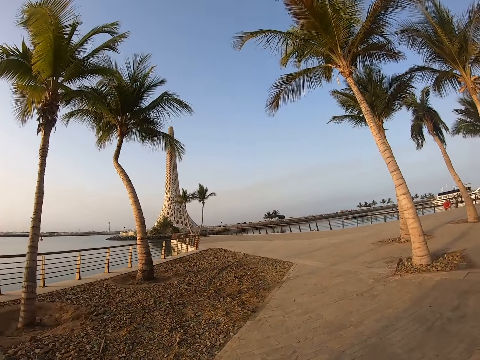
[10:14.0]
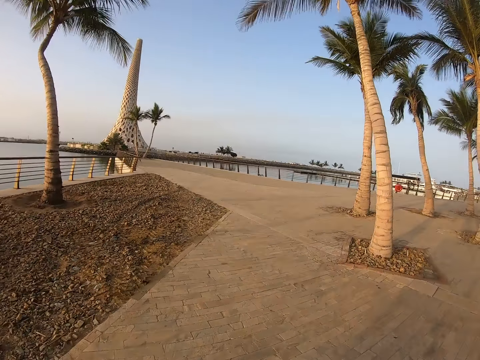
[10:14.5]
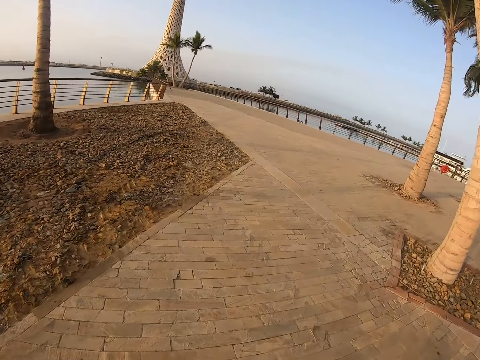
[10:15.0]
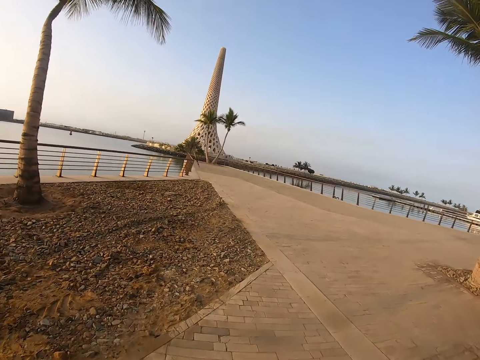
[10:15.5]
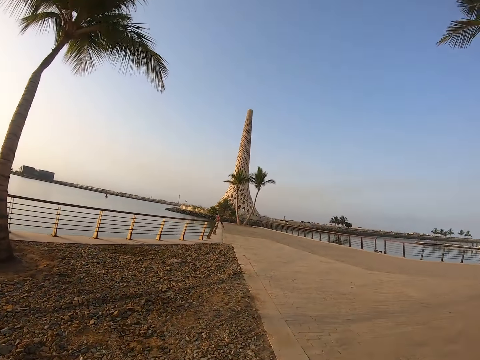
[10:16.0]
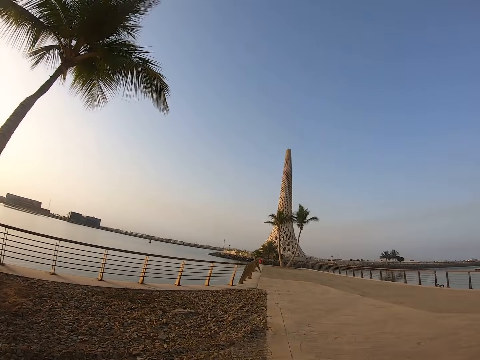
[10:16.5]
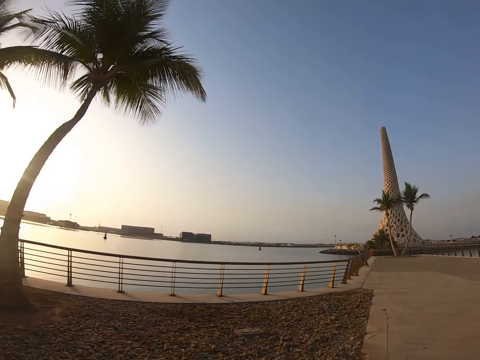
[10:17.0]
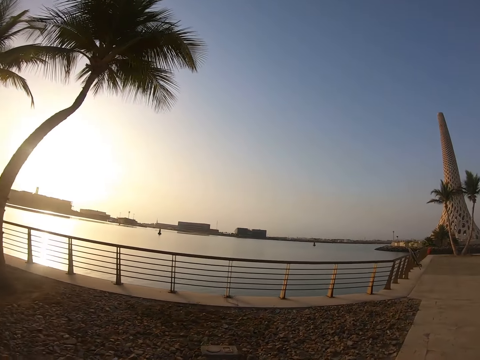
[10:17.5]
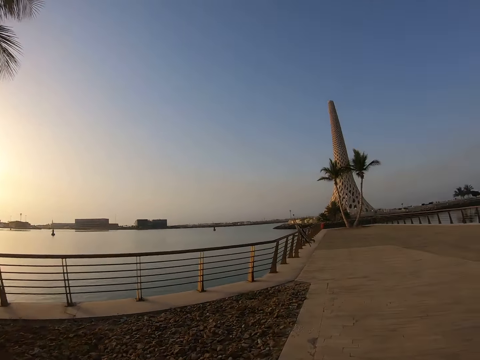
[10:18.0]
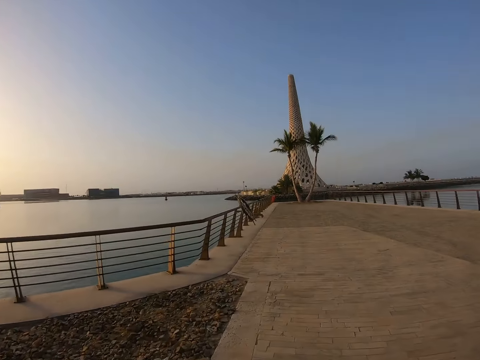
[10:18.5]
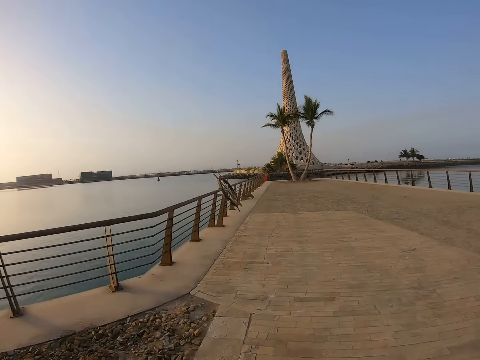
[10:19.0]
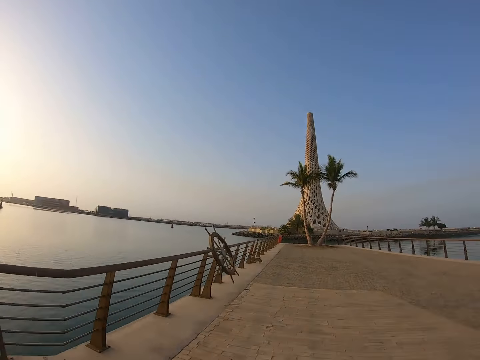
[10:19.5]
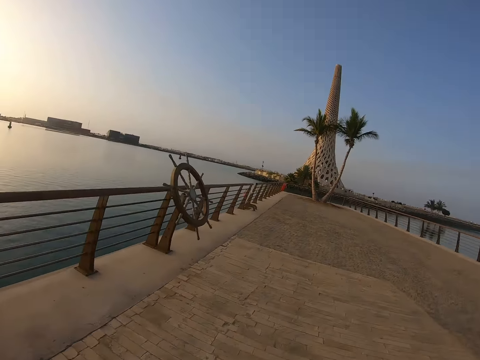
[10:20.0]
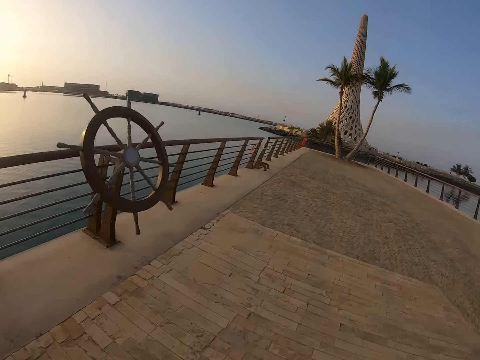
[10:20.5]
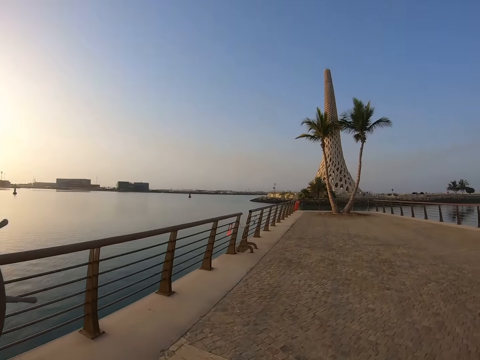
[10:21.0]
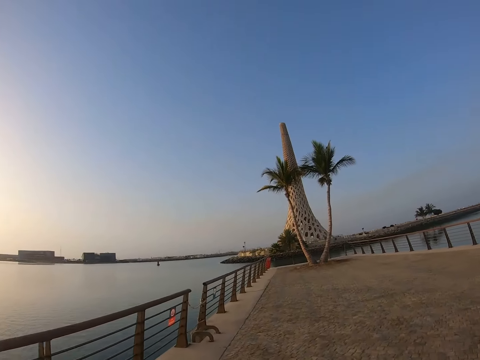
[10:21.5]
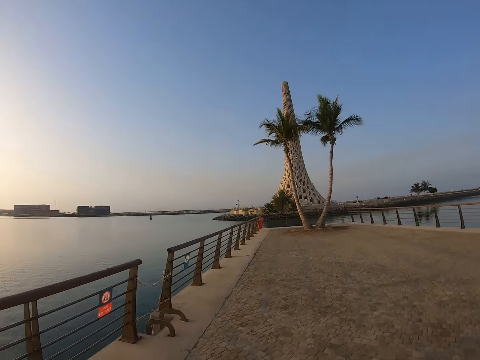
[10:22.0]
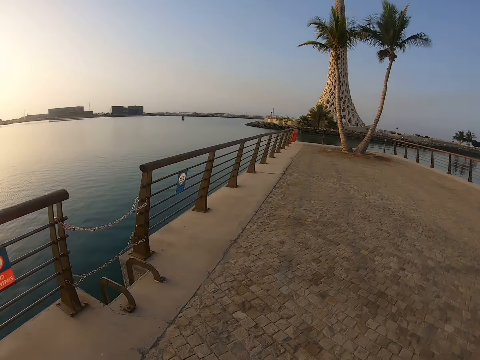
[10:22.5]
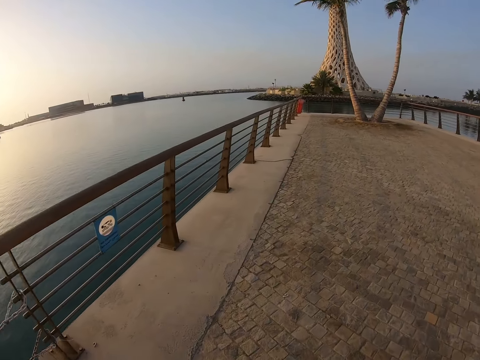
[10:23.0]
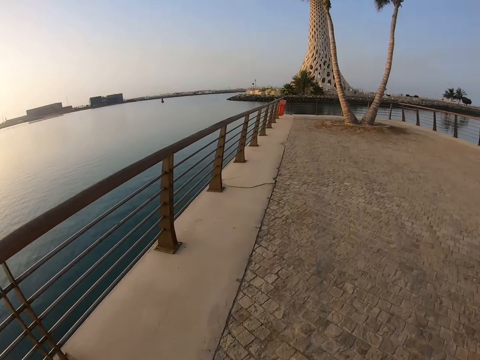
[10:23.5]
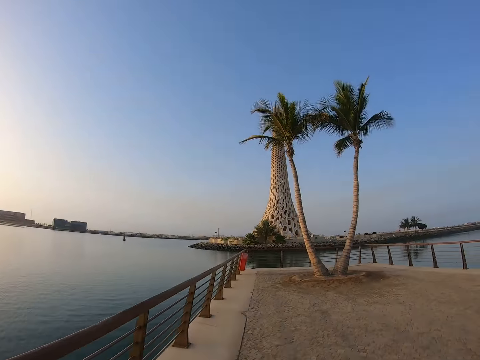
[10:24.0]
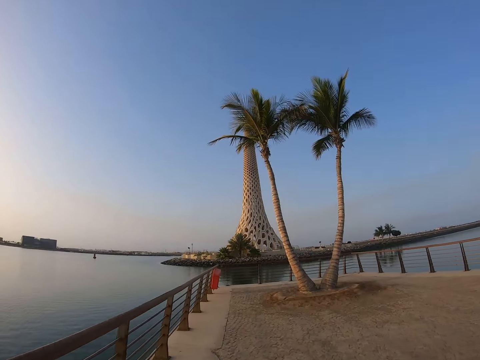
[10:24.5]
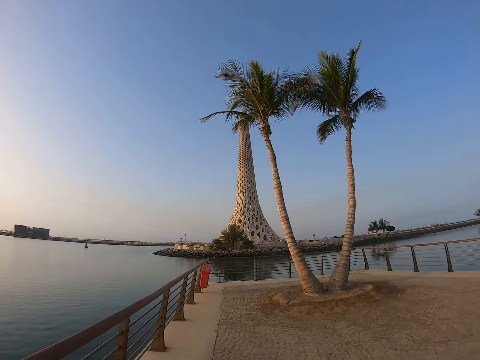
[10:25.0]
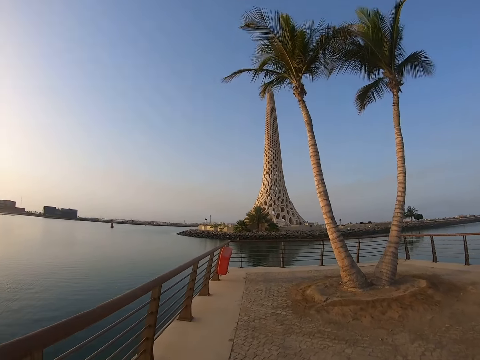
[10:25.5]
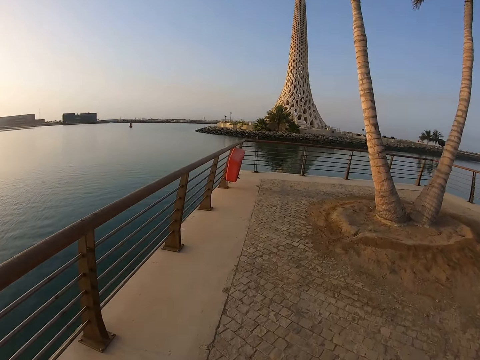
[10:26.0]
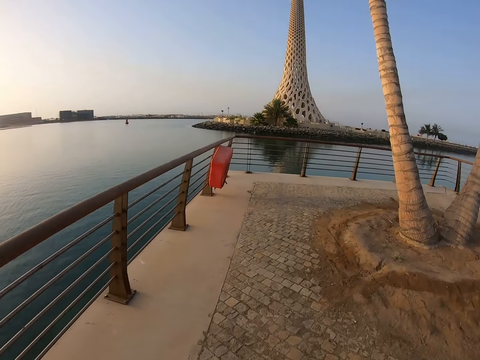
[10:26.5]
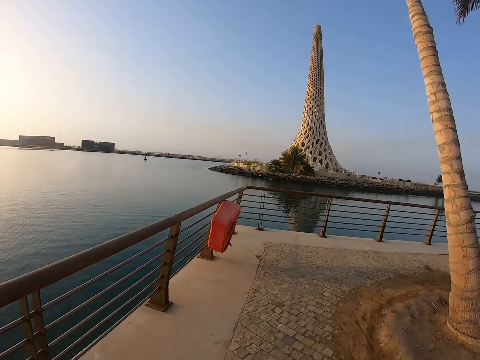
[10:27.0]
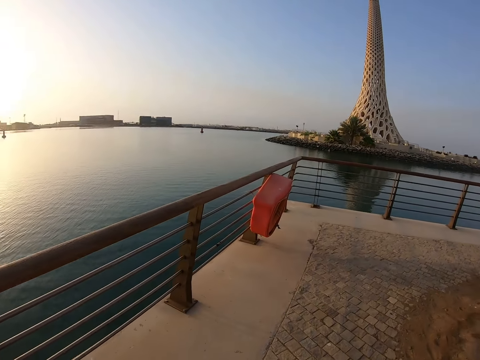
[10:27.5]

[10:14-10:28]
The camera wearer turns around. They run on the pavement. They look around. They run on the pavement. They run on the pavement again.

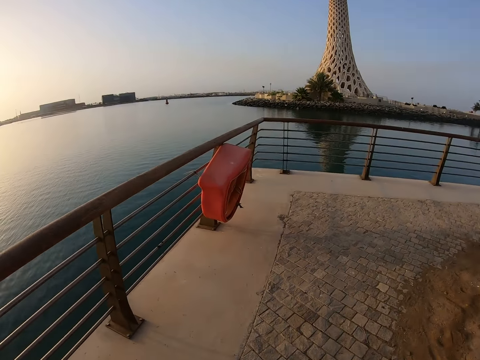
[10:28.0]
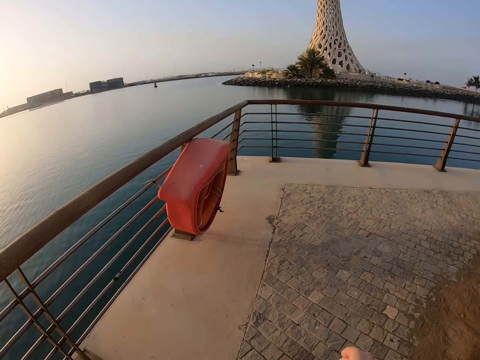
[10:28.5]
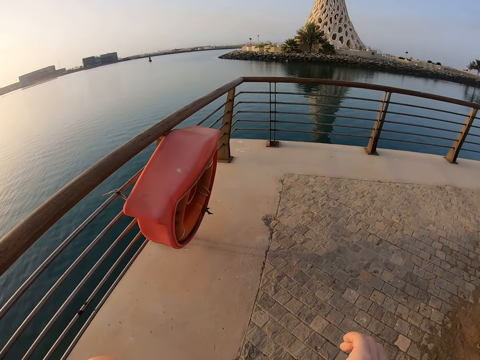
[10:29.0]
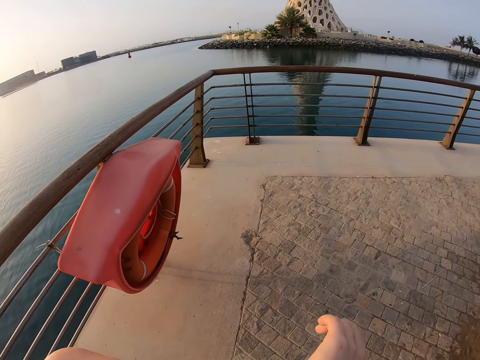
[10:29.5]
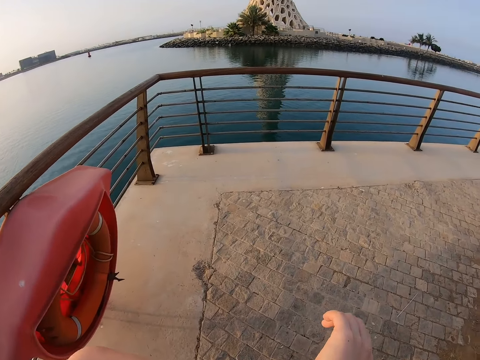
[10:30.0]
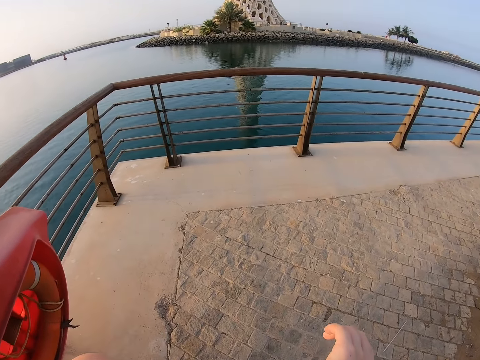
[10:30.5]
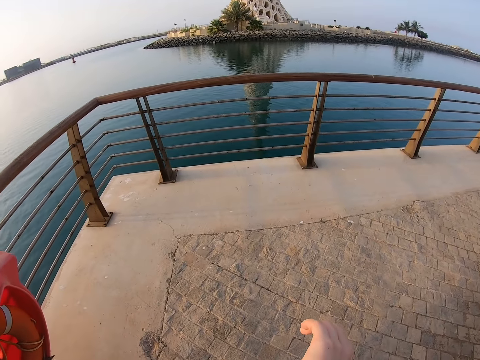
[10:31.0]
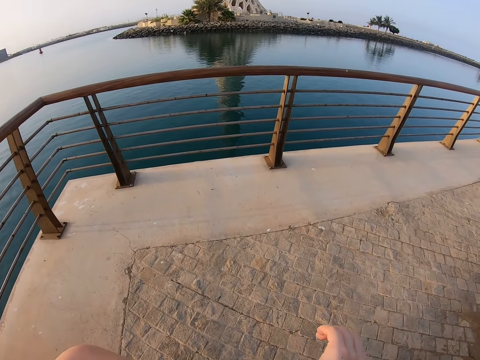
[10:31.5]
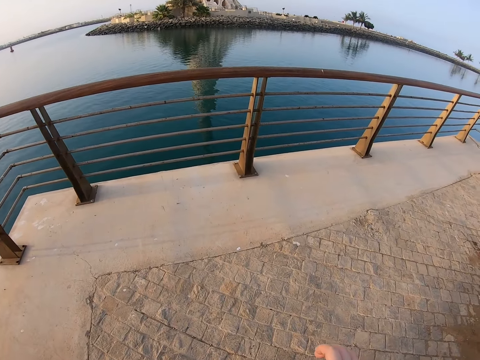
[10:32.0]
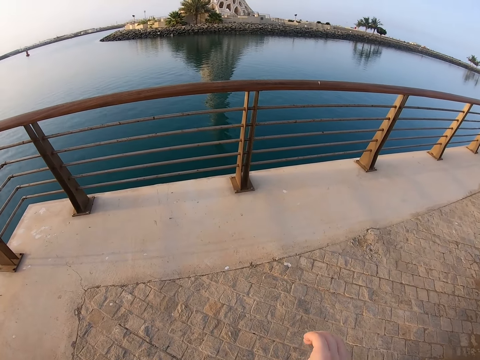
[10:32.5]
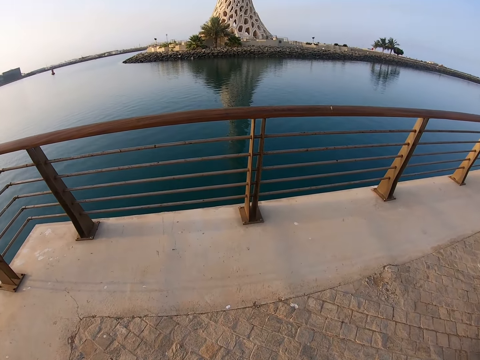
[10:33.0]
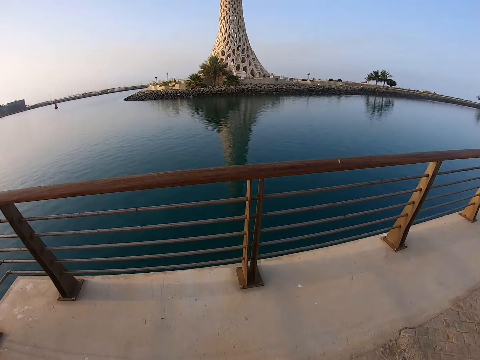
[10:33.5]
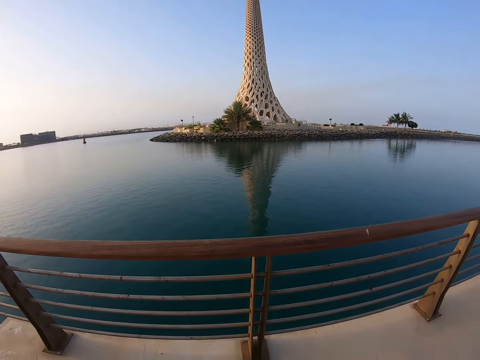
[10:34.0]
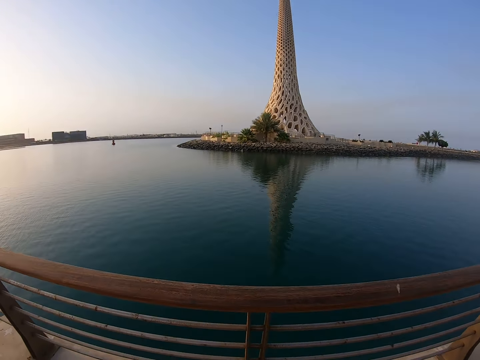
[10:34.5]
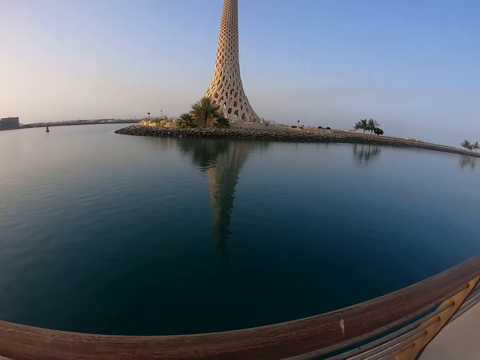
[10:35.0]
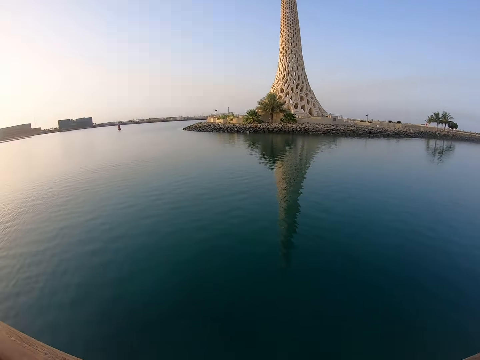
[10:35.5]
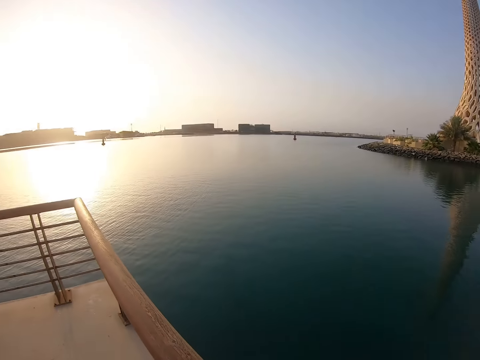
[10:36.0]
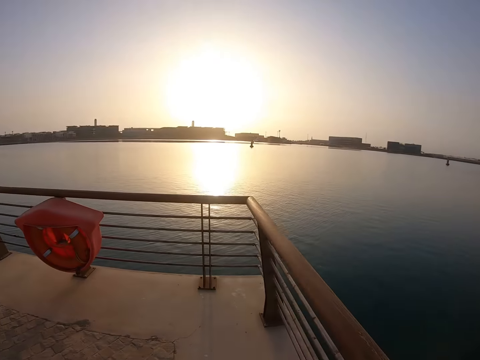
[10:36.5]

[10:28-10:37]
The camera wearer stops. They lift up a hand. They walk on the pavement. They look around. They walk around the ocean. They turn around.

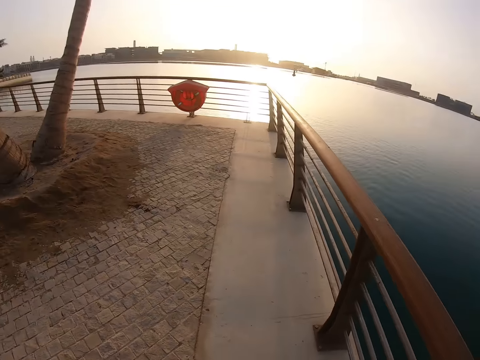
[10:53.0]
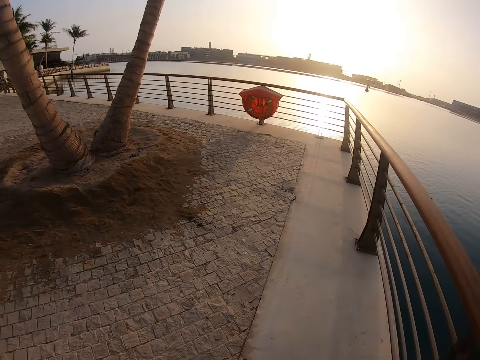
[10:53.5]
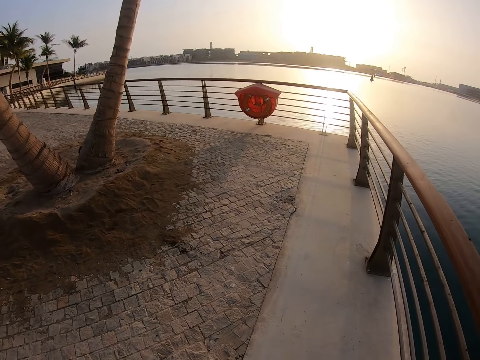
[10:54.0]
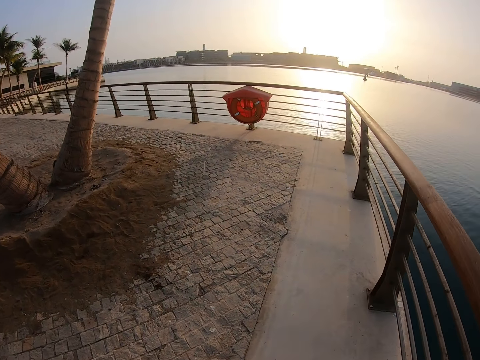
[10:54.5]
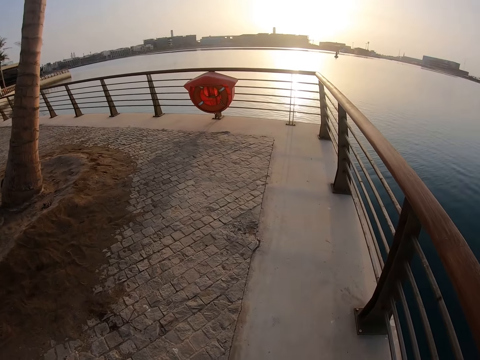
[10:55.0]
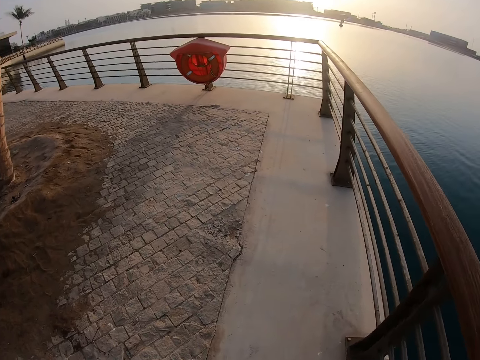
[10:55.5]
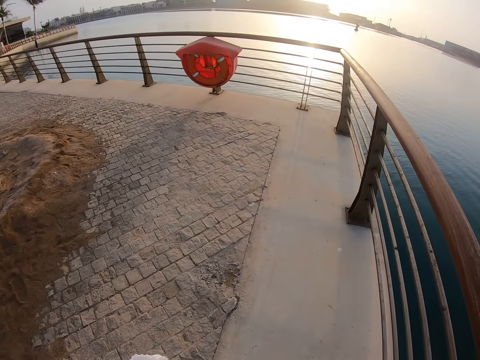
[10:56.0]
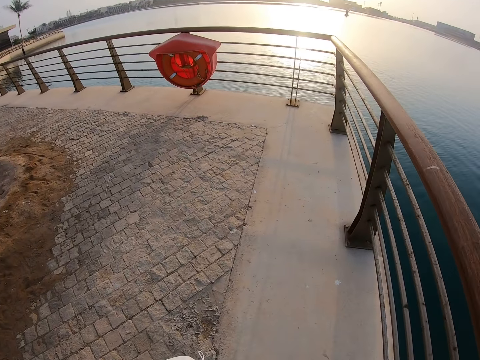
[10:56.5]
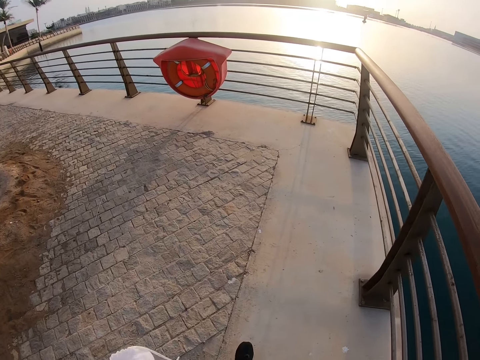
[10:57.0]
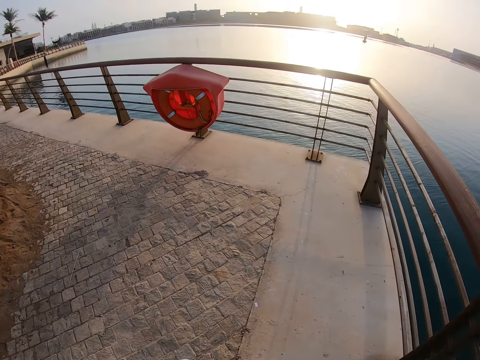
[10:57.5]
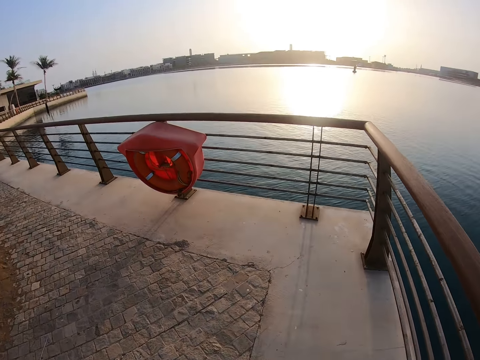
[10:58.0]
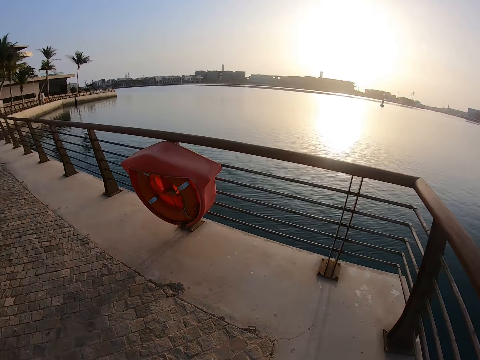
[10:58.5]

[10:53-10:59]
The camera wearer walks on the pavement.
